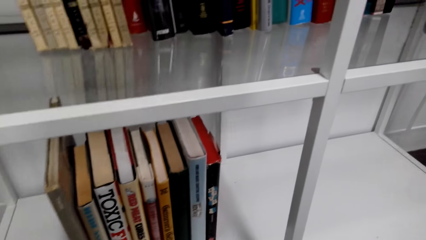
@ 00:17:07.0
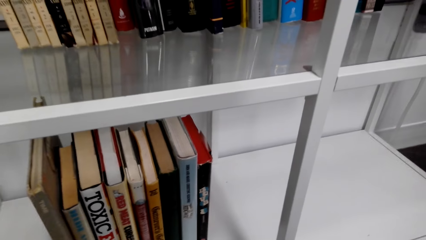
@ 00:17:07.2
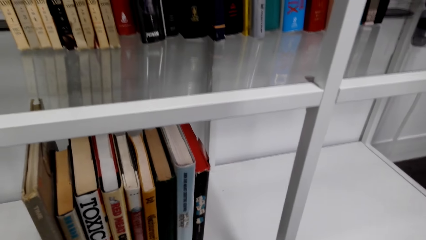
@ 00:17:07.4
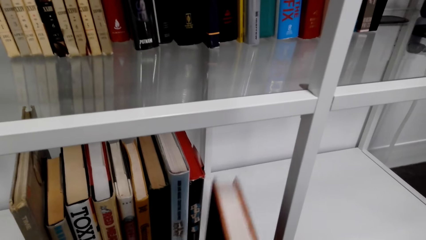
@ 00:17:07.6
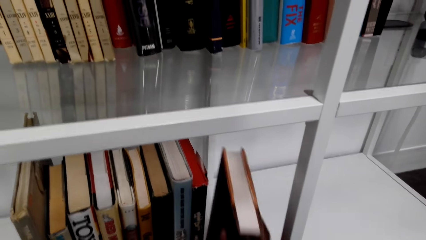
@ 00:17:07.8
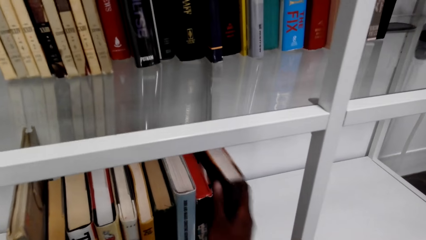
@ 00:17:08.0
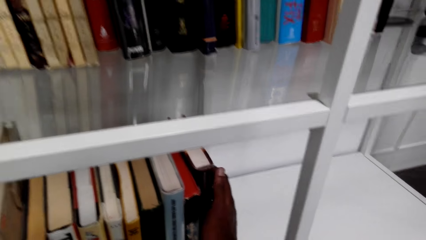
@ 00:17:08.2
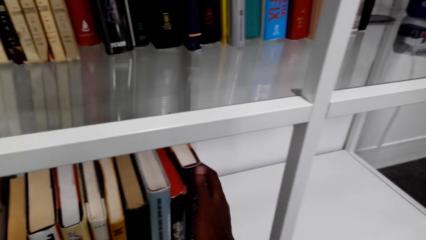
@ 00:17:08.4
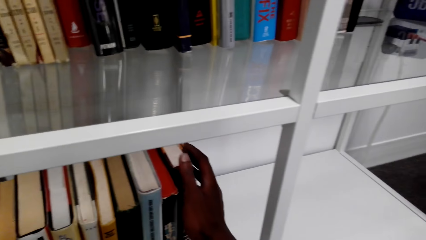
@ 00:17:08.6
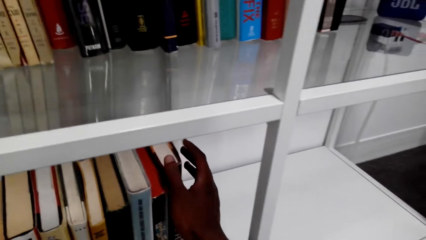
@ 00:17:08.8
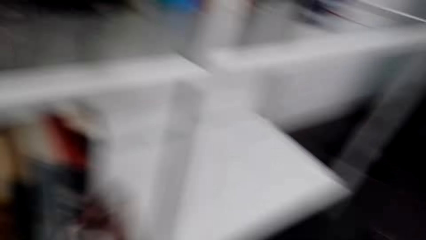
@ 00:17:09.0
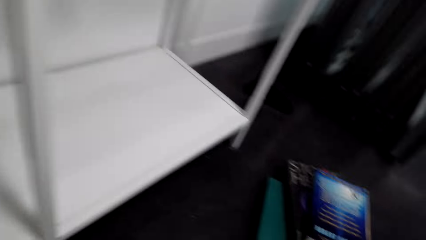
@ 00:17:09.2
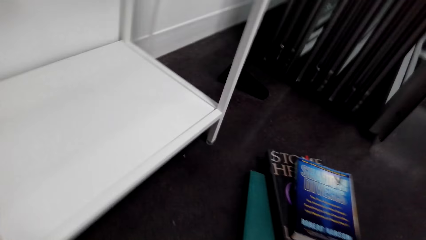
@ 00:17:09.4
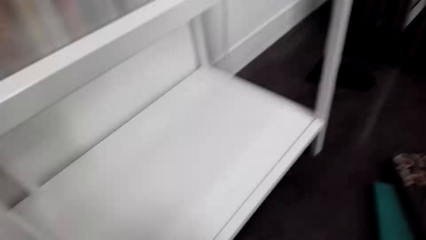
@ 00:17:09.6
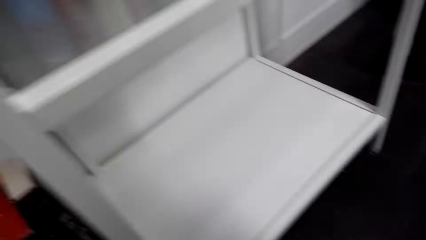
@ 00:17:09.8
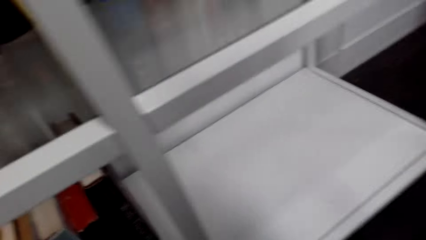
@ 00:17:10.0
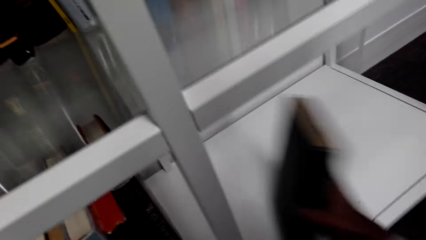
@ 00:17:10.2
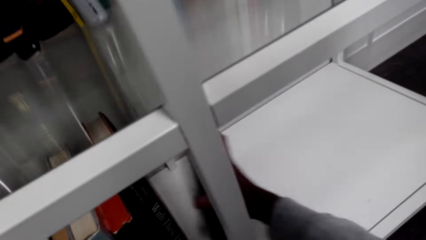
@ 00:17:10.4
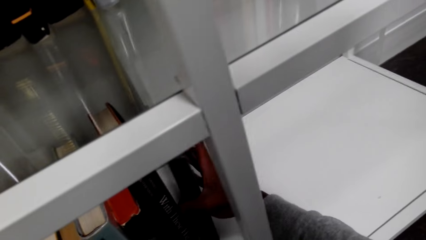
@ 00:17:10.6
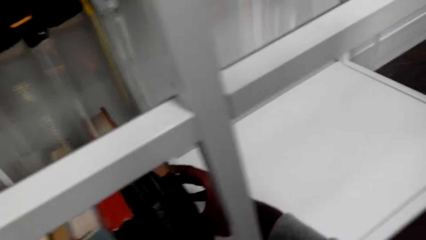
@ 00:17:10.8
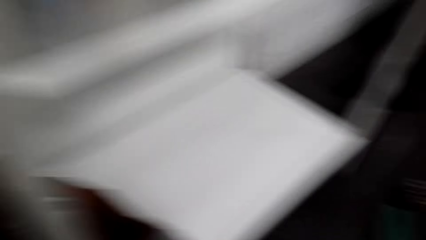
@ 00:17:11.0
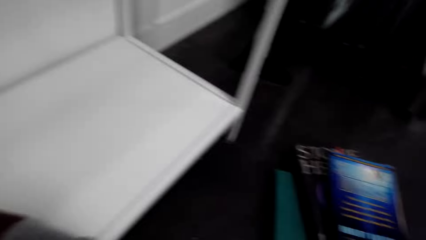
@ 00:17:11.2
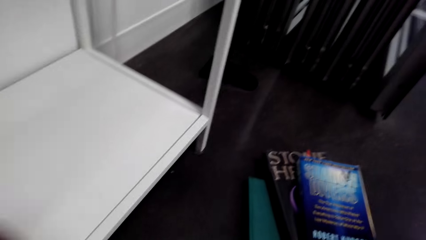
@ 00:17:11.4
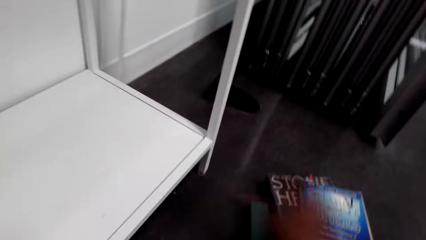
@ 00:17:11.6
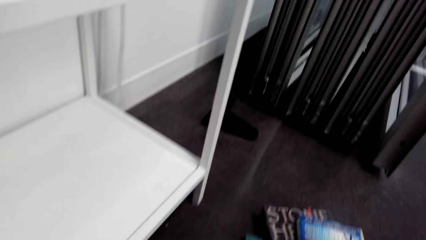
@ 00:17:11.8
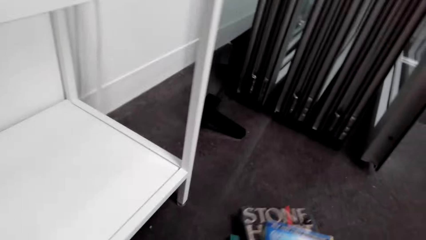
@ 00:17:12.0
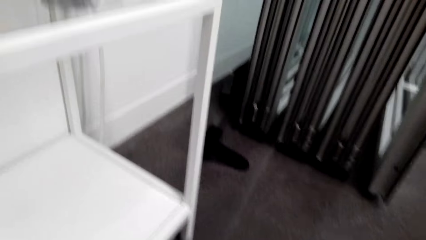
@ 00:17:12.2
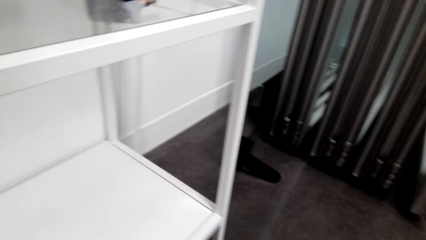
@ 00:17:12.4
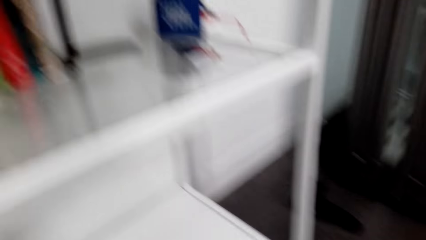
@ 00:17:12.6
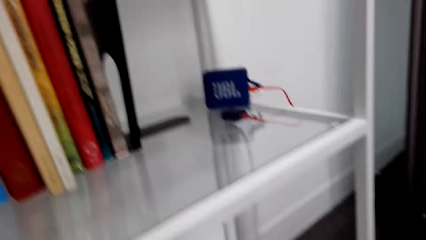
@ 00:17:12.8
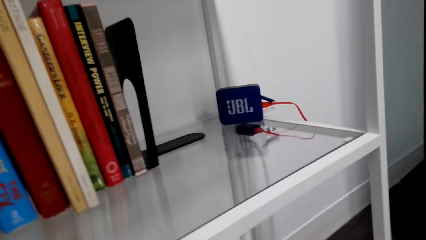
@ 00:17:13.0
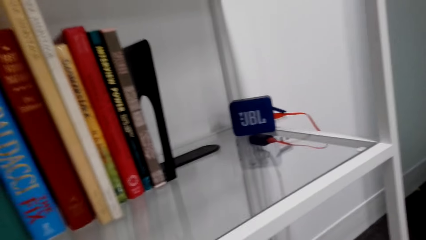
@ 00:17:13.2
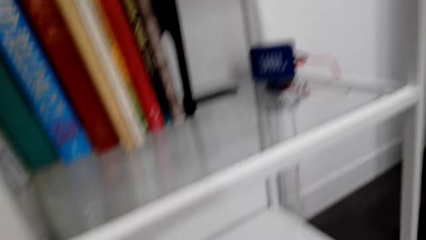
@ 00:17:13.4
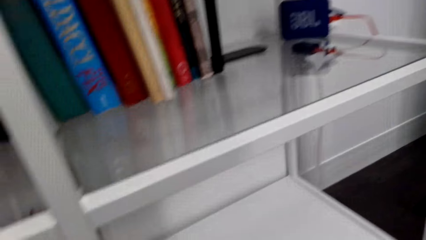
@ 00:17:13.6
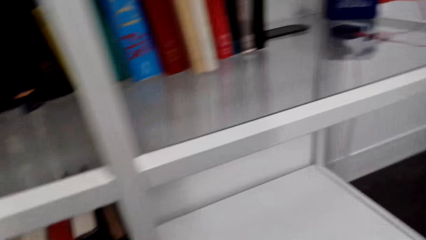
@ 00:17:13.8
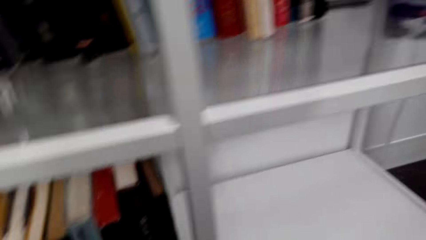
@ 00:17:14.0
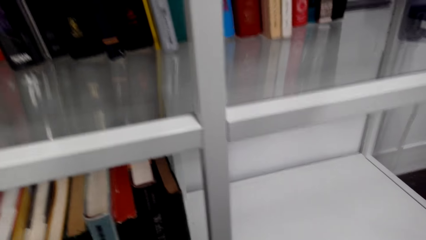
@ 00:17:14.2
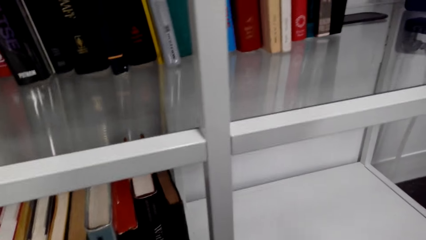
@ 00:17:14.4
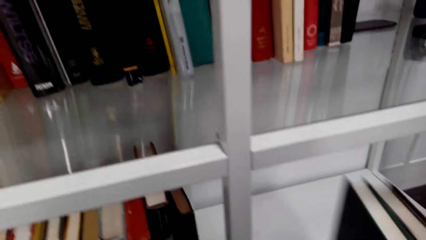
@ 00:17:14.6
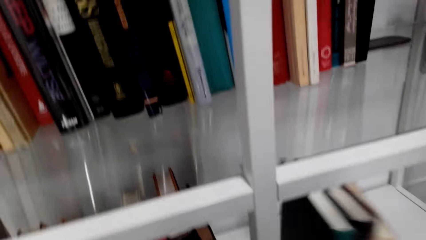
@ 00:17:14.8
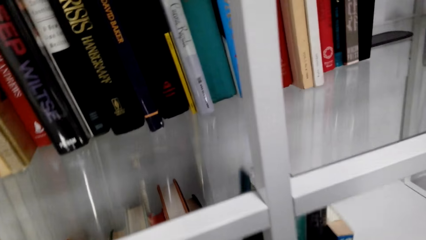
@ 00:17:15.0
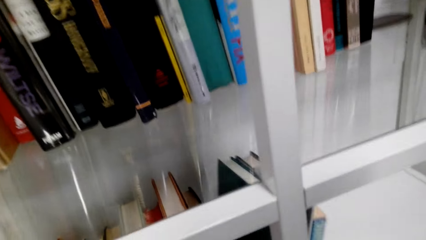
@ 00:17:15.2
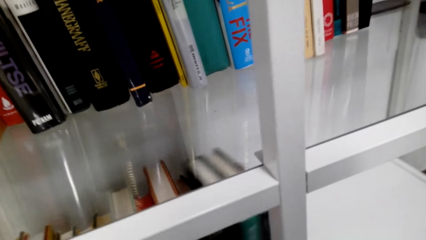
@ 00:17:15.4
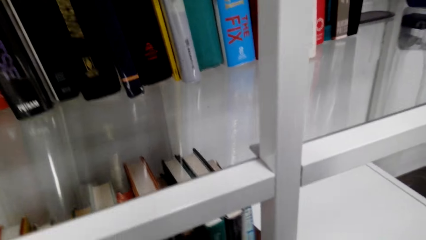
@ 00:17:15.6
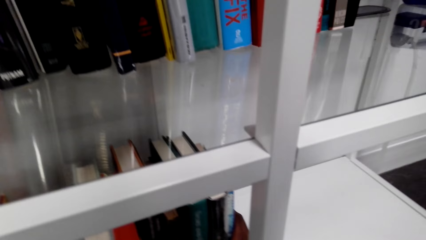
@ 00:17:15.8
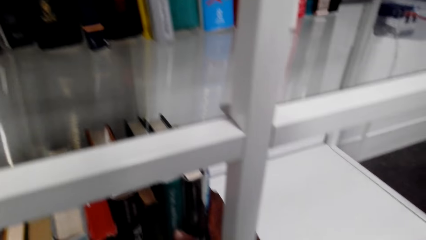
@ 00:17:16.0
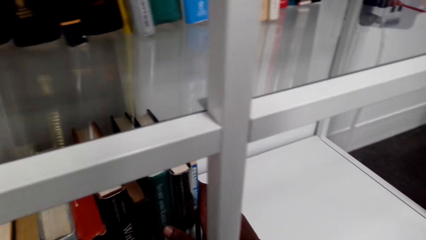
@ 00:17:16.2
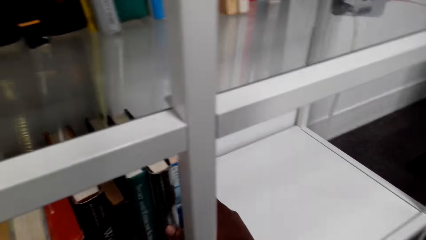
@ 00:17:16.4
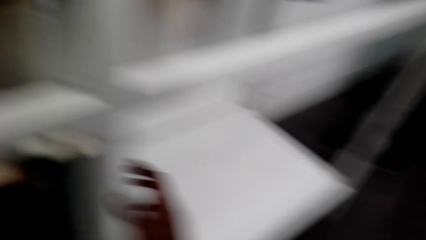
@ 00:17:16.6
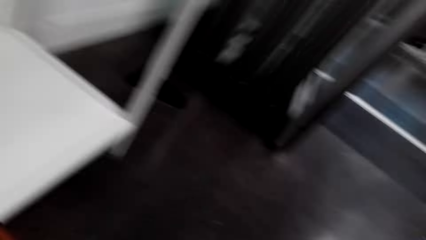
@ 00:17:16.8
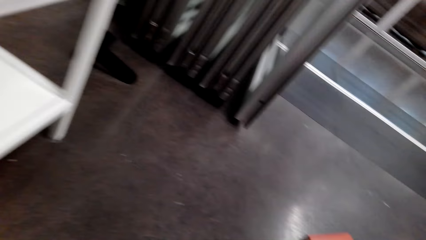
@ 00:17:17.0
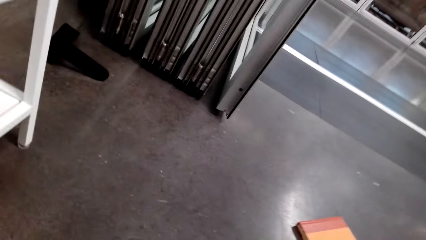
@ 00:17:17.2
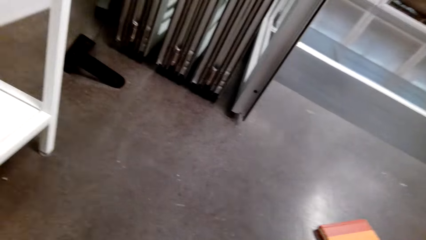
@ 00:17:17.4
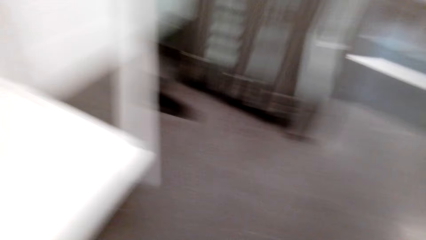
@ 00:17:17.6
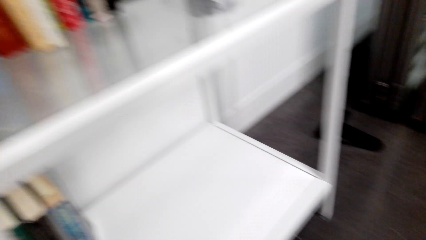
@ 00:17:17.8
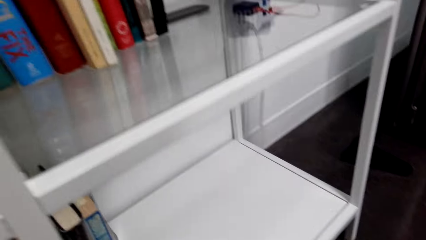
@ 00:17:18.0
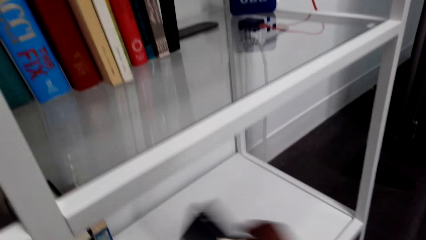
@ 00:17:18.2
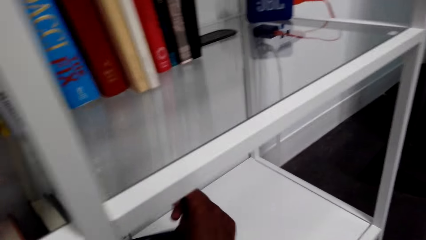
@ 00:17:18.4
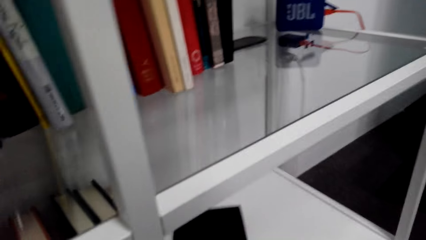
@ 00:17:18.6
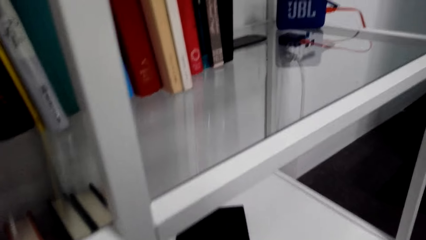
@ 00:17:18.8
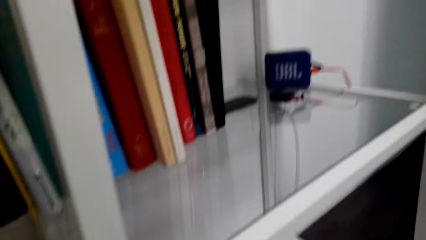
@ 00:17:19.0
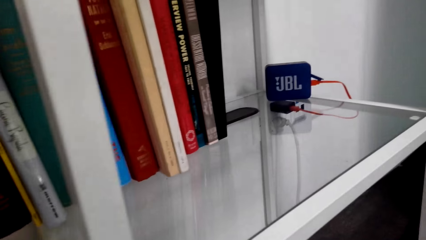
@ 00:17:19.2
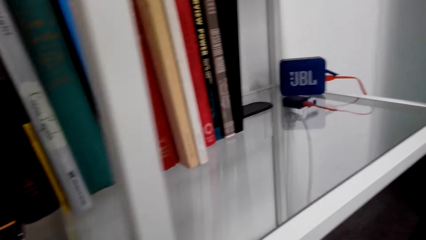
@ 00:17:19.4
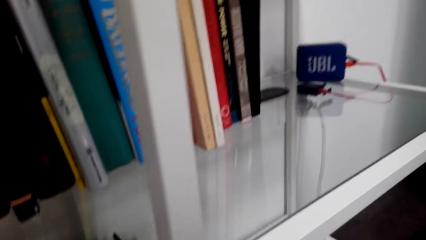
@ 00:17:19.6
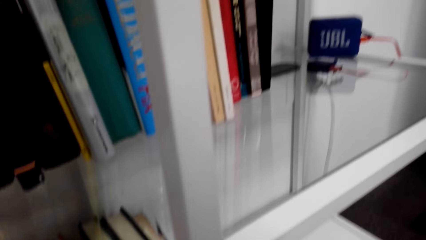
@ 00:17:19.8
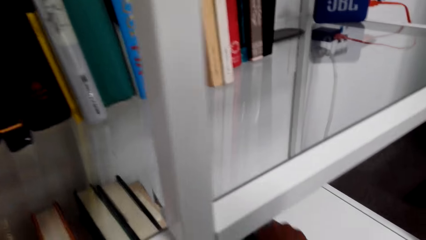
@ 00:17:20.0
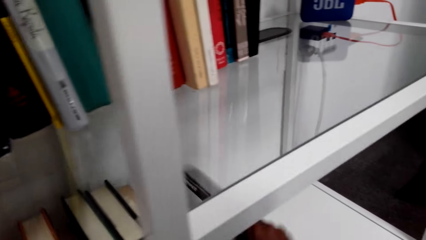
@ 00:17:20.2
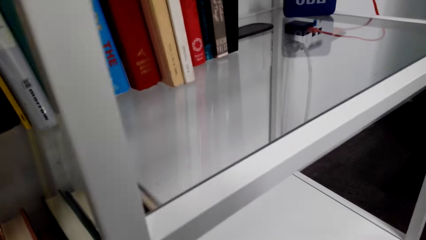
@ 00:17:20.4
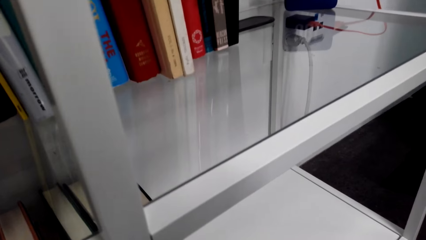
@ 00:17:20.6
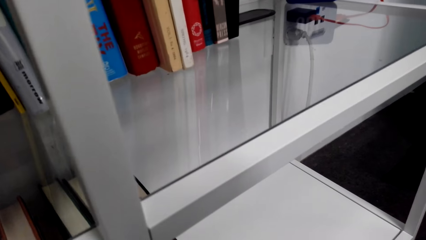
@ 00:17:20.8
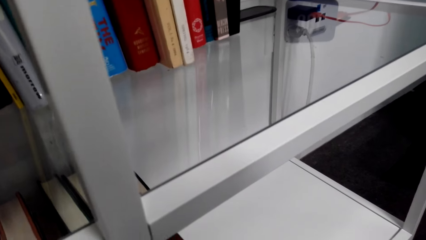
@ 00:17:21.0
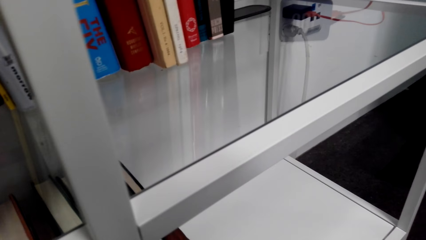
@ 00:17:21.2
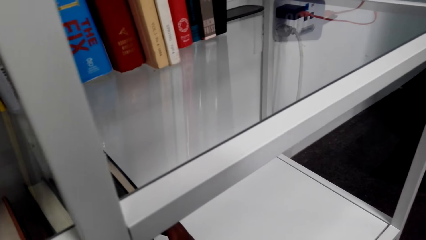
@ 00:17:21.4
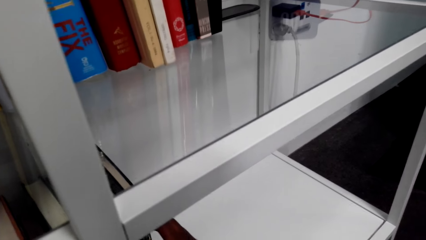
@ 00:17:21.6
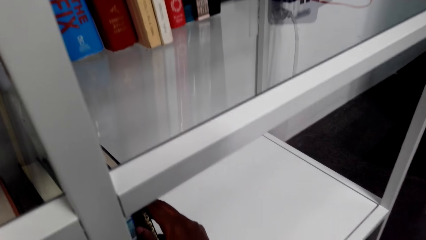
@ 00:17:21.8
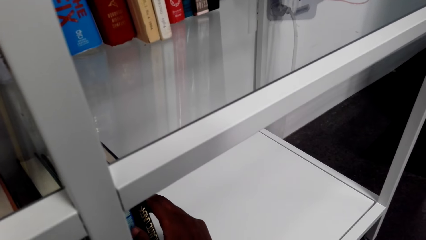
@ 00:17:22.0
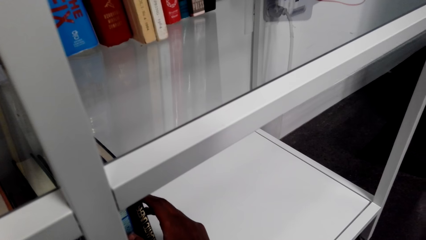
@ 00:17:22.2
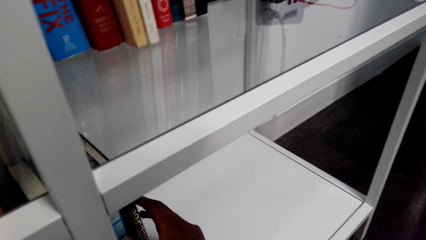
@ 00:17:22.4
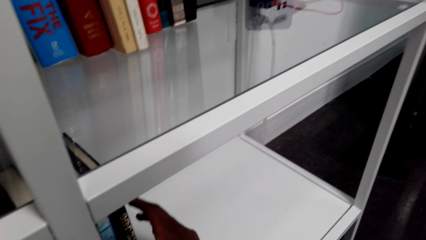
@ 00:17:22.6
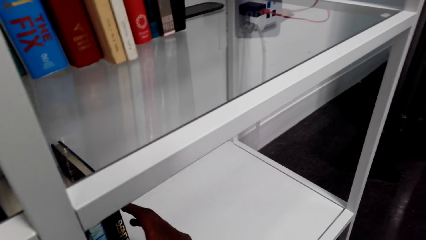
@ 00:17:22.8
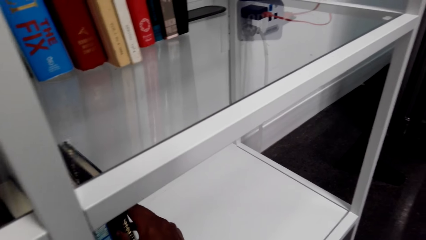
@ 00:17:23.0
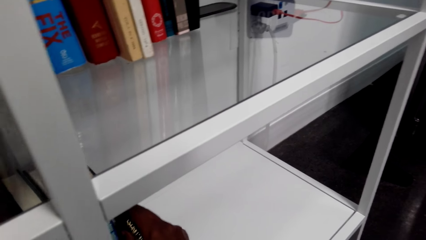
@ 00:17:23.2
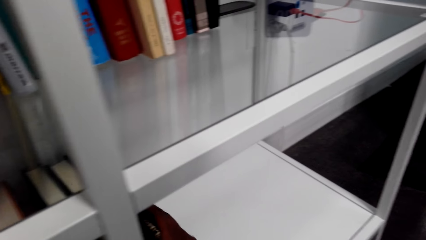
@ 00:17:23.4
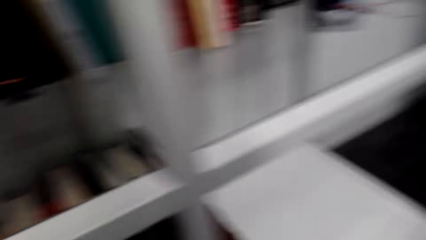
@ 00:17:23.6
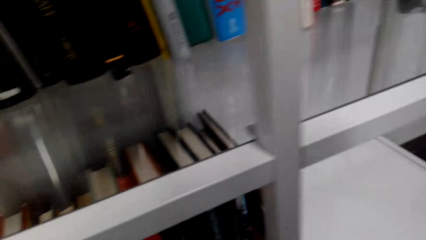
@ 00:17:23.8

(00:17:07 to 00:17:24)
The camera wearer arranges the books on the shelf. They pick books from the floor. They put the books on the shelf.
